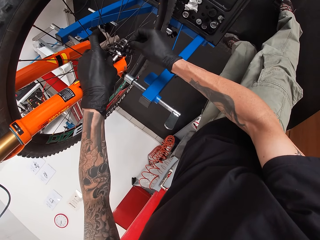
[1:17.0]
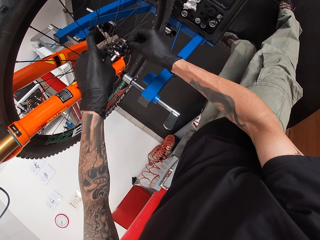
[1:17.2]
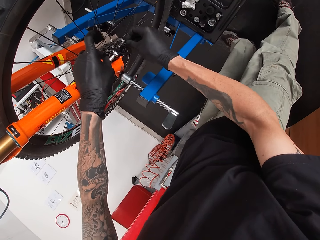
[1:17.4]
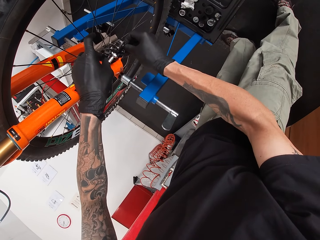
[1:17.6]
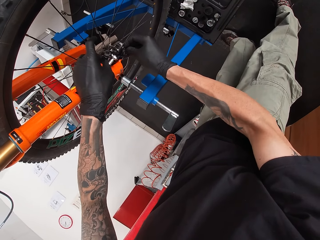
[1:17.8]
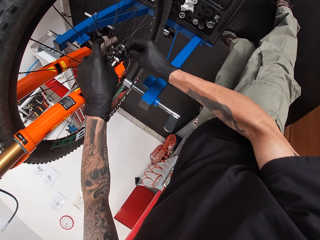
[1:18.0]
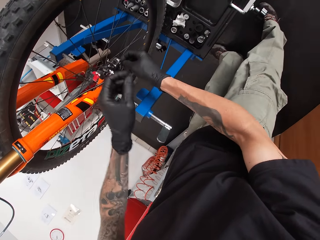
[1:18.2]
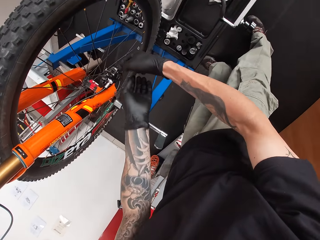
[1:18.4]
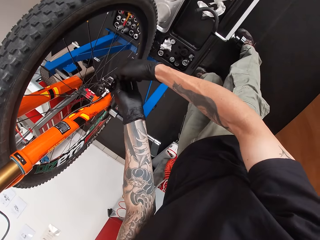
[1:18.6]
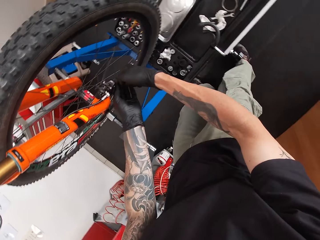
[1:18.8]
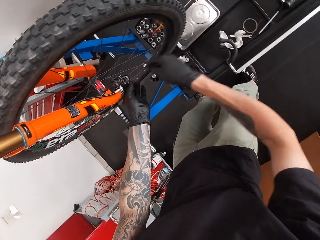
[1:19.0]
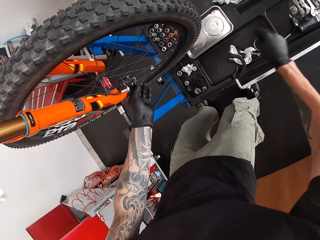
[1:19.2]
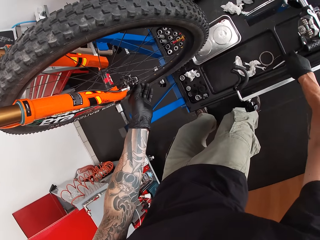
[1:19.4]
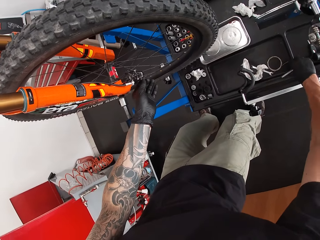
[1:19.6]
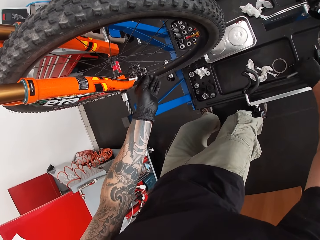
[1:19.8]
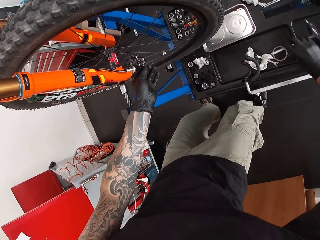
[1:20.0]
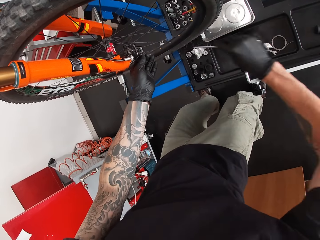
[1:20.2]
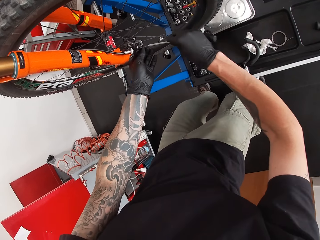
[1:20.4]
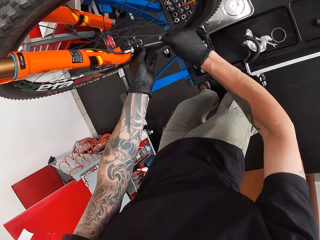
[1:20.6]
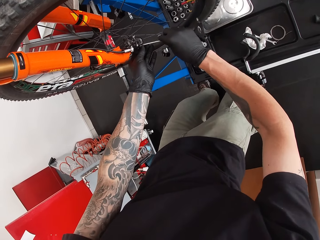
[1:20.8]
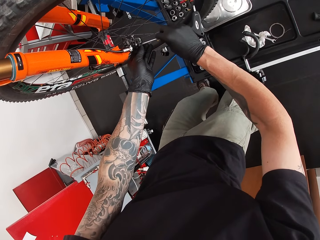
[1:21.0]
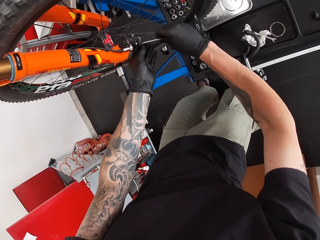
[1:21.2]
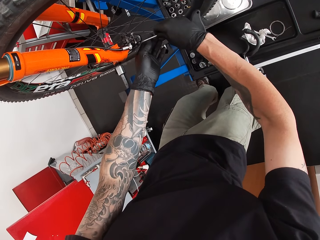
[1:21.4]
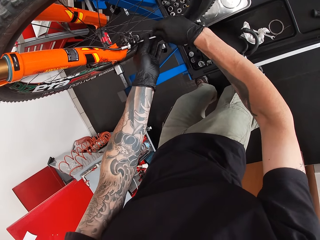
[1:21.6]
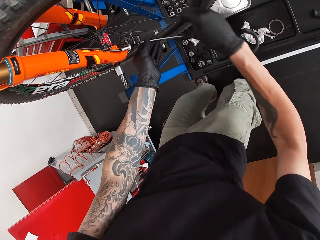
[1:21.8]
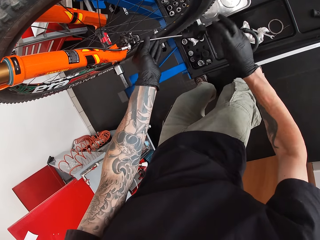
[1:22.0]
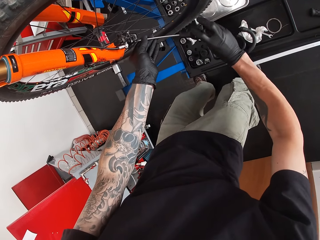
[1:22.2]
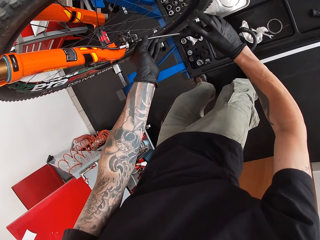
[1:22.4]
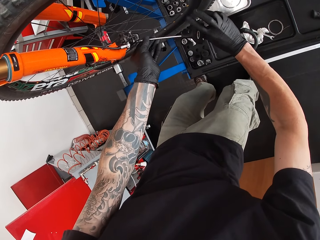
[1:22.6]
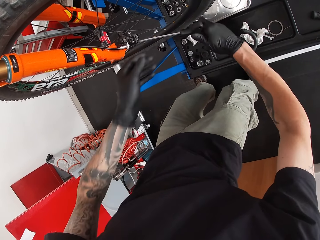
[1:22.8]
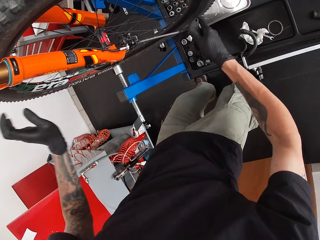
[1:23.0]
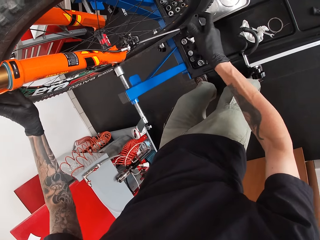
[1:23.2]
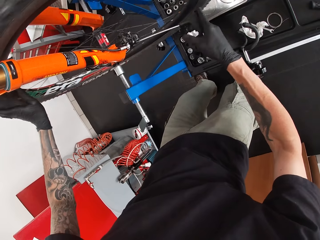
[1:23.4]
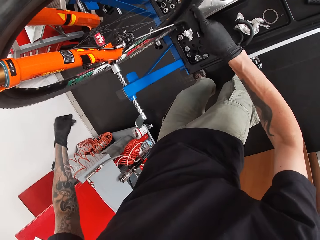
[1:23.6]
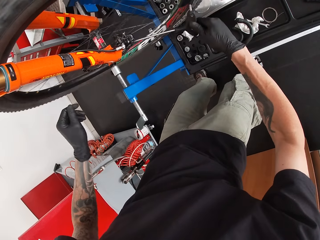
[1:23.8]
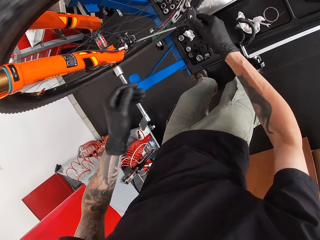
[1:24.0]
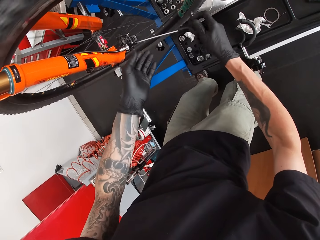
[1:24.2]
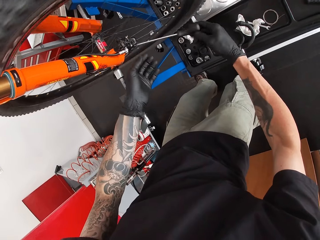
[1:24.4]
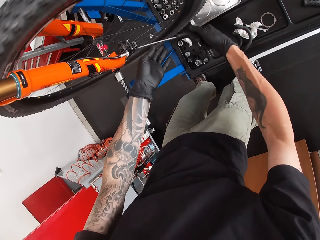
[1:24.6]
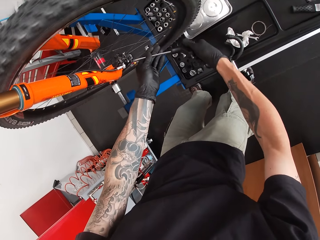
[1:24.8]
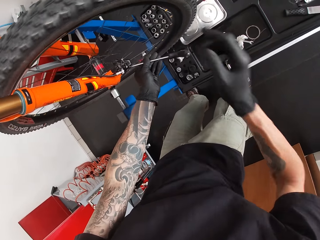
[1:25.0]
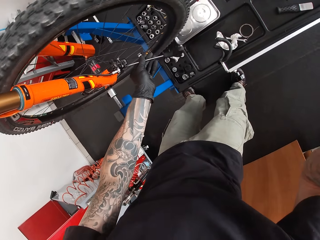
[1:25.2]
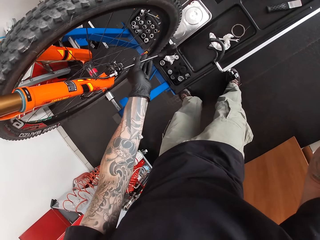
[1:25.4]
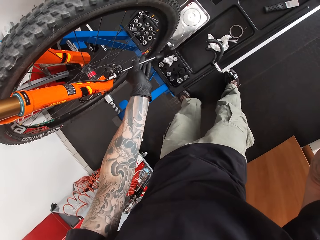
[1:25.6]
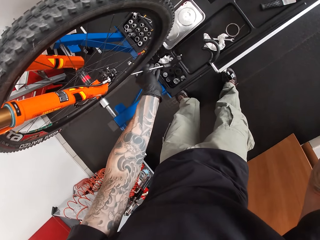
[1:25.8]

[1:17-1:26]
The camera wearer takes his left gloved hand off the brakes. He holds the brakes on the bicycle with his left gloved hand. He tightens the screw. He takes his right gloved hand off the brakes. He picks up a T-handle socket screwdriver from the workbench with his right gloved hand. He uses the socket screwdriver on the brakes with both gloved hands. He tightens the screw with the screwdriver. He uses the socket screwdriver on the brakes with his right gloved hand. He rolls a tire on the bicycle with his left gloved hand. He holds the socket screwdriver on the brakes with his left gloved hand. He touches his head with his right gloved hand. He raises the hand.
